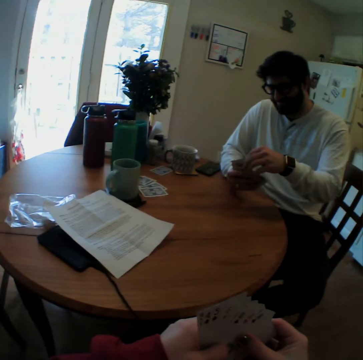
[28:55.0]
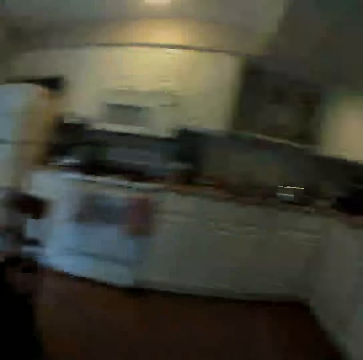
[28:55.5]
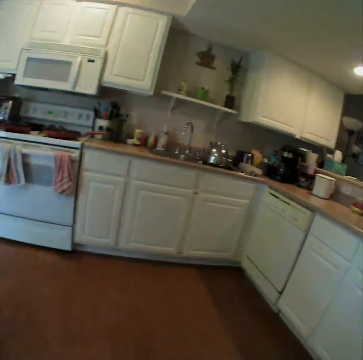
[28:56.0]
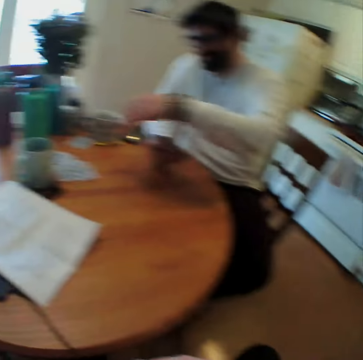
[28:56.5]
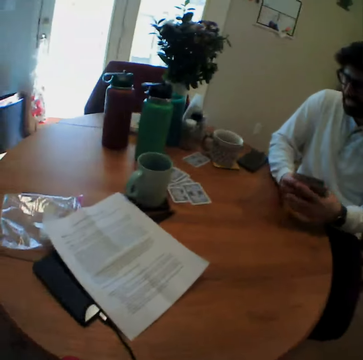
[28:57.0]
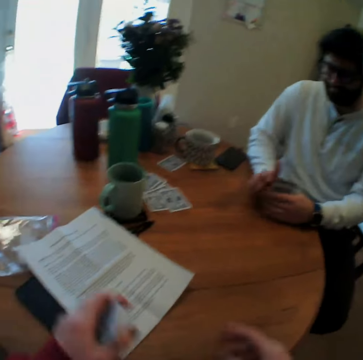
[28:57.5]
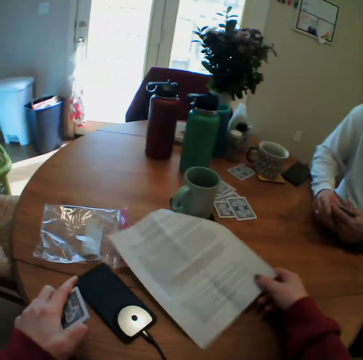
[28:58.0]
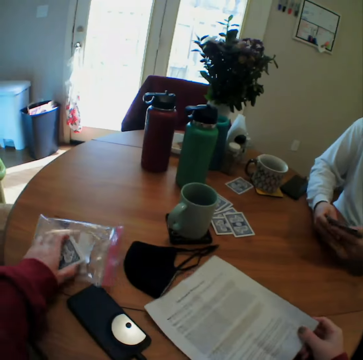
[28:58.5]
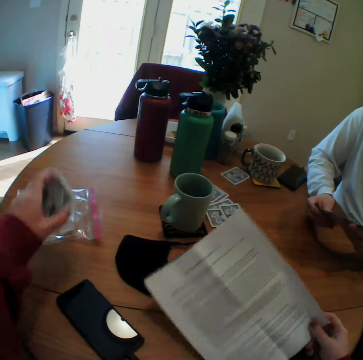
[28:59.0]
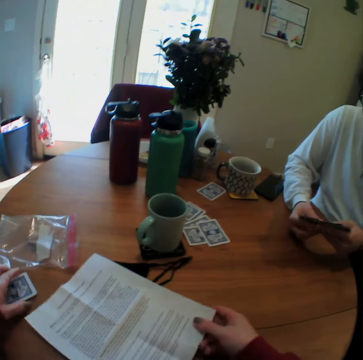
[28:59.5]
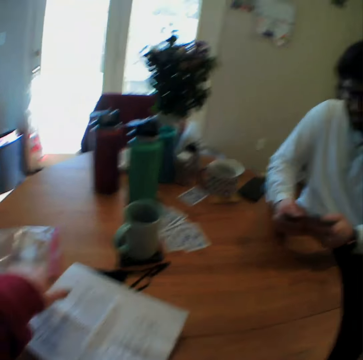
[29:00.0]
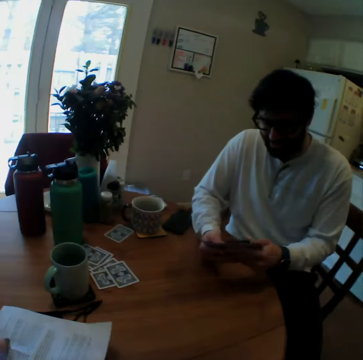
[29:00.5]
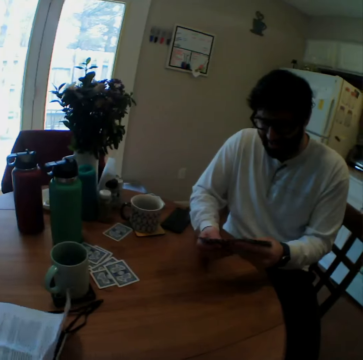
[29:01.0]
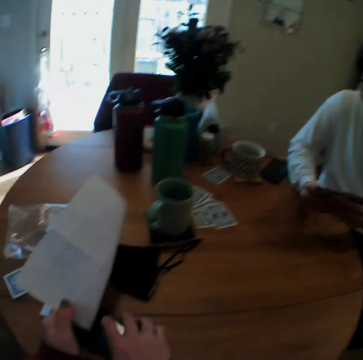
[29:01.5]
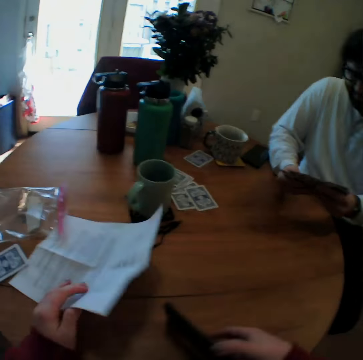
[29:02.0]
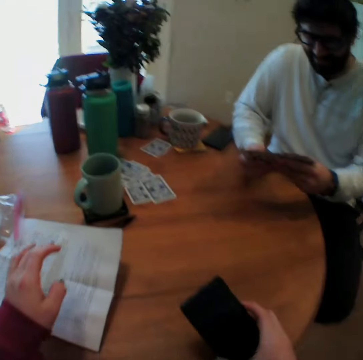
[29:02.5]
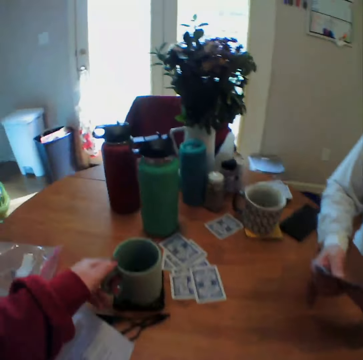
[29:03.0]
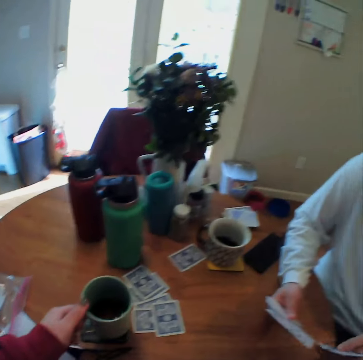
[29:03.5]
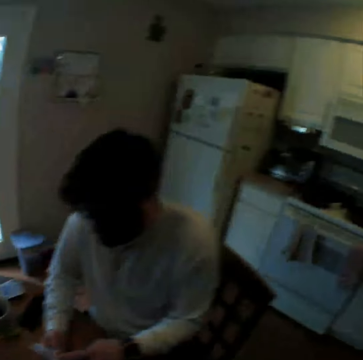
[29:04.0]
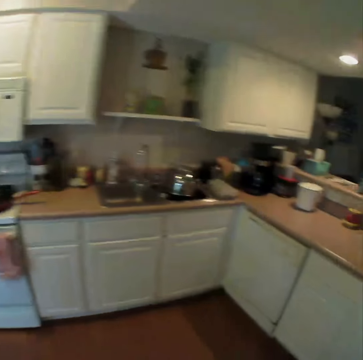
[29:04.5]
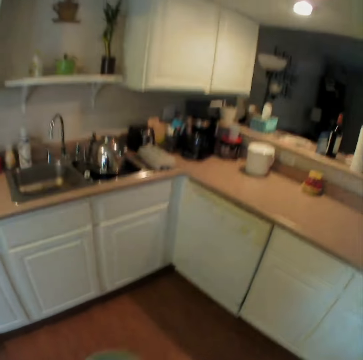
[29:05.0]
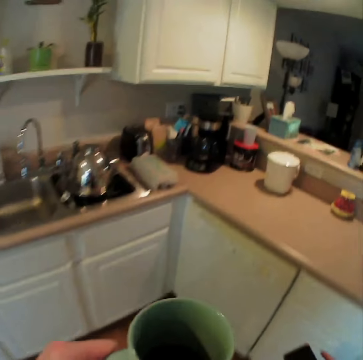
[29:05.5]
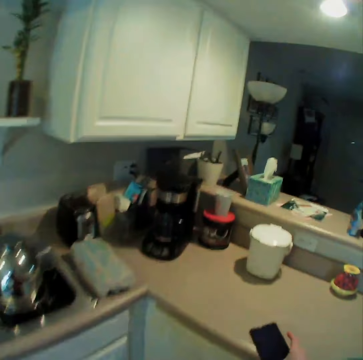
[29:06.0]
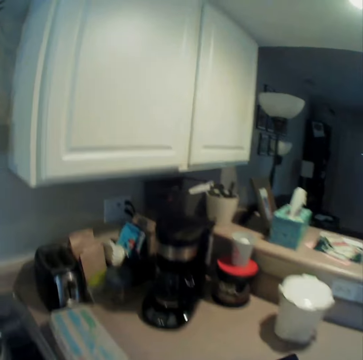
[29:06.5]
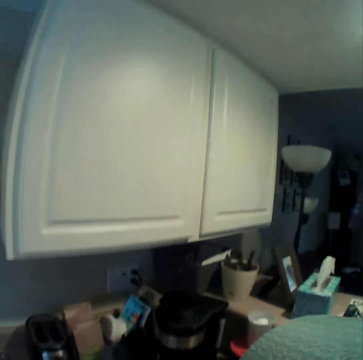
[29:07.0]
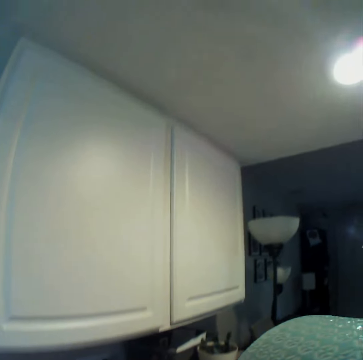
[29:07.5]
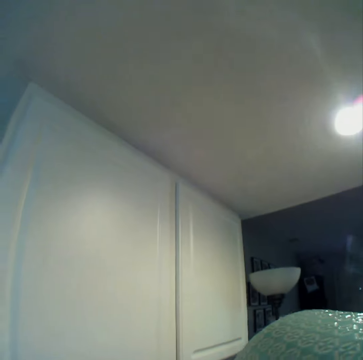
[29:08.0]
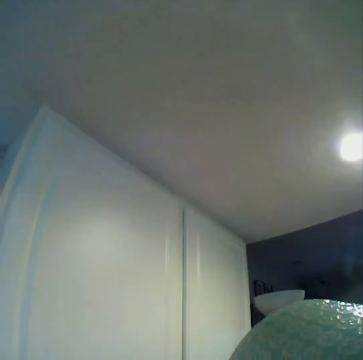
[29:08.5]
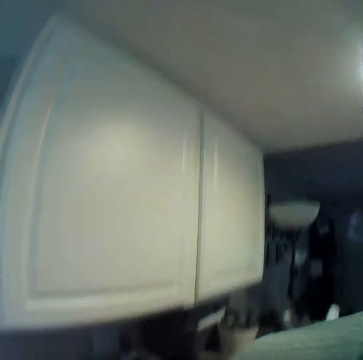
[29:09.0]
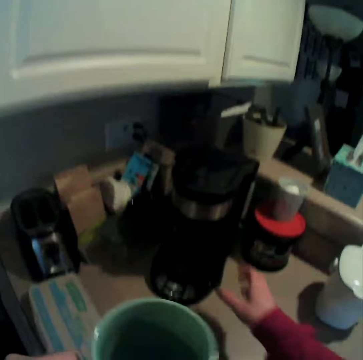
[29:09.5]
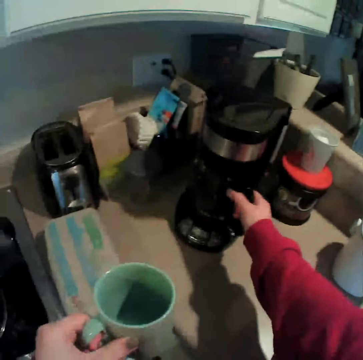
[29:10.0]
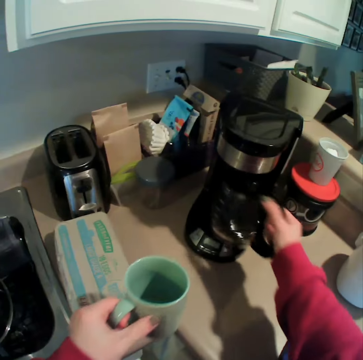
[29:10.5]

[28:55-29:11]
The camera wearer looks around. They speak. They move a booklet on the table. They pick up the booklet. They move a polythene bag on the table. They push a paper. They put play cards on the table. They bend the booklet. They pick up a phone. They take a cup. They walk towards a kitchen counter. They sip a drink from the cup. They lower the cup.

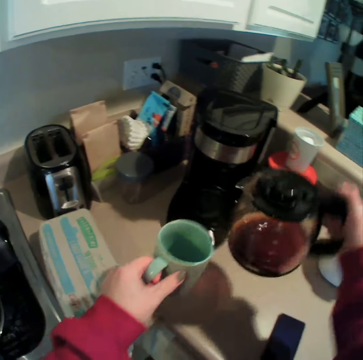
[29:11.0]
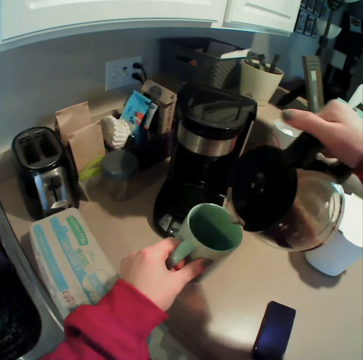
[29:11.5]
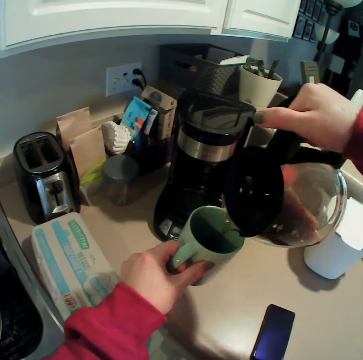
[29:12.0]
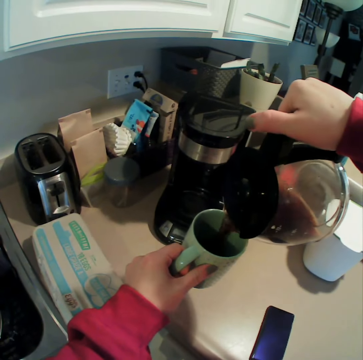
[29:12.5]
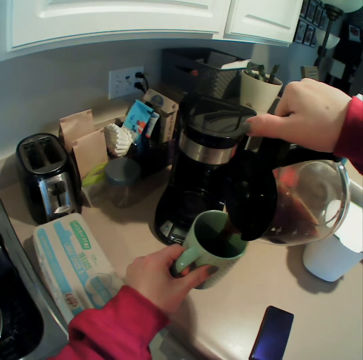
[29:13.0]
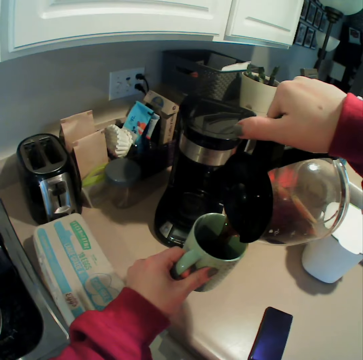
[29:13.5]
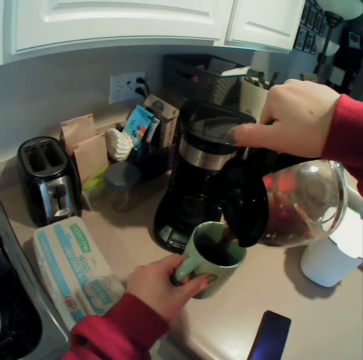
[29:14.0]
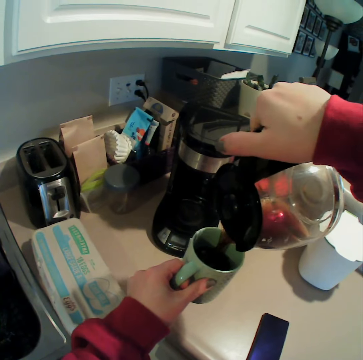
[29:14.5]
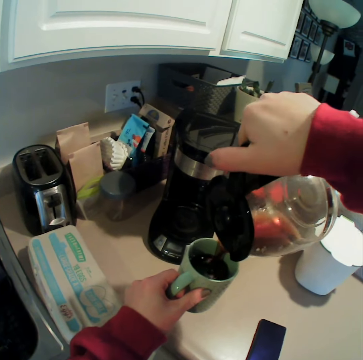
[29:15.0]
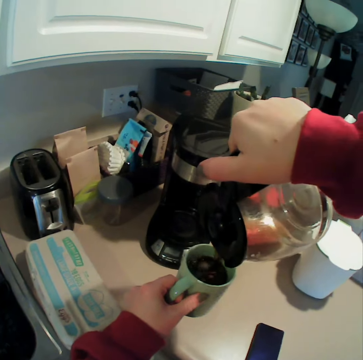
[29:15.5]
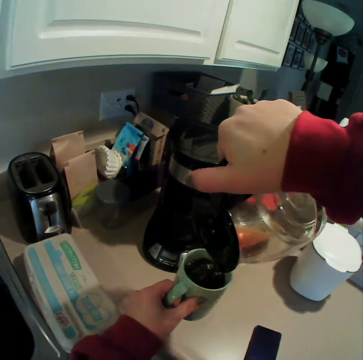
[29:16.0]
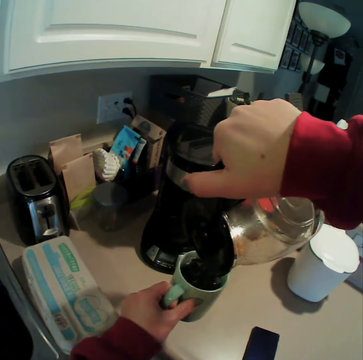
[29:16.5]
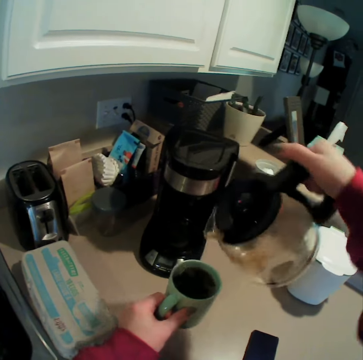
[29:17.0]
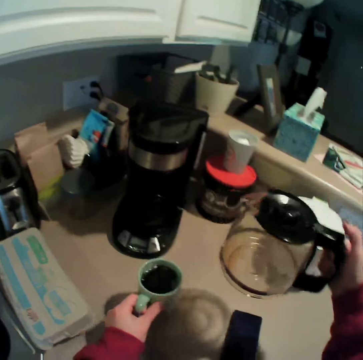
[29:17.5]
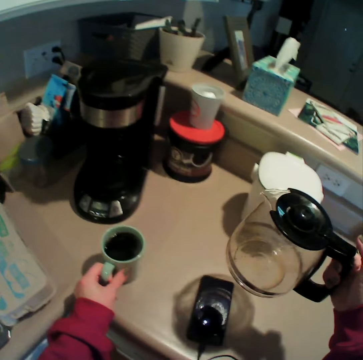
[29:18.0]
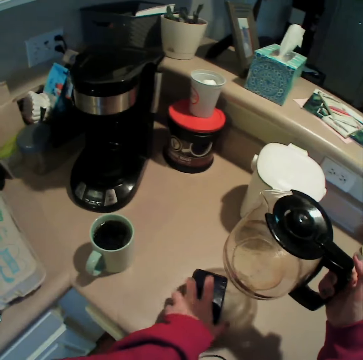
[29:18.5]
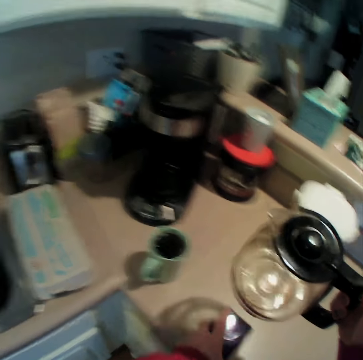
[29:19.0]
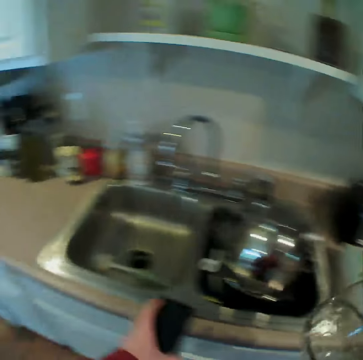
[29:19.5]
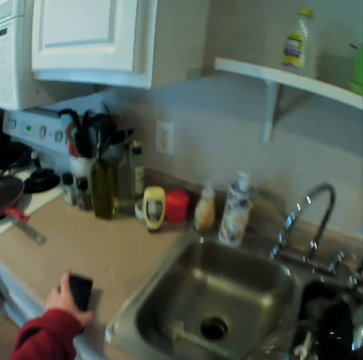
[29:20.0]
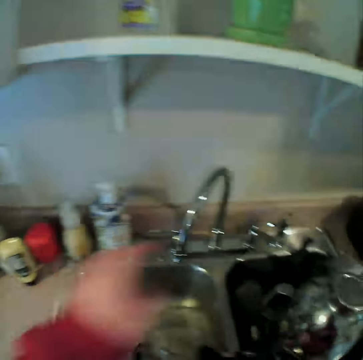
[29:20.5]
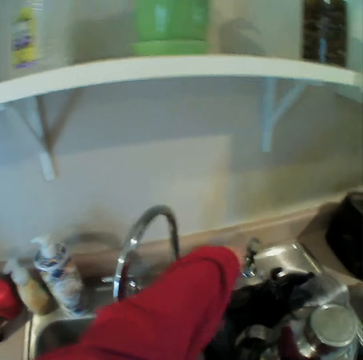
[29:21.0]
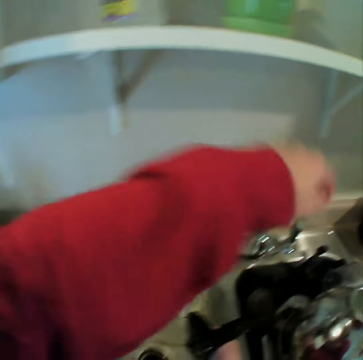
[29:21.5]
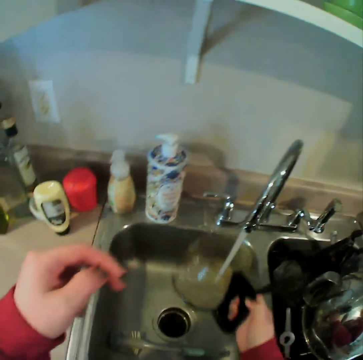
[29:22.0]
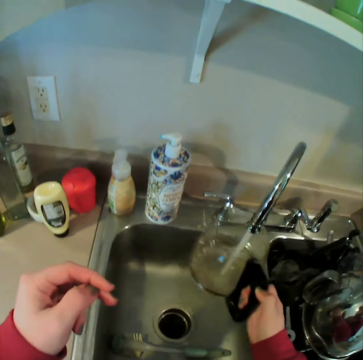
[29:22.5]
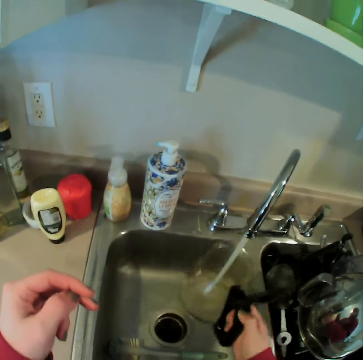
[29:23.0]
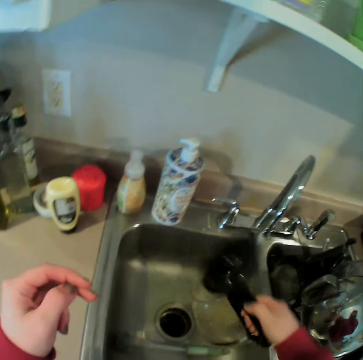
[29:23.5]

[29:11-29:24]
The camera wearer picks up a kettle. They pour coffee or tea in a cup. They speak. They put the cup on the kitchen slab. They take the phone. They carry the kettle and walk to a sink. They put the phone on the kitchen slab. They open the tap. They put water in the kettle. They rinse the kettle. They shake the kettle.

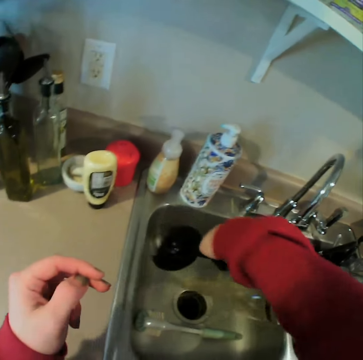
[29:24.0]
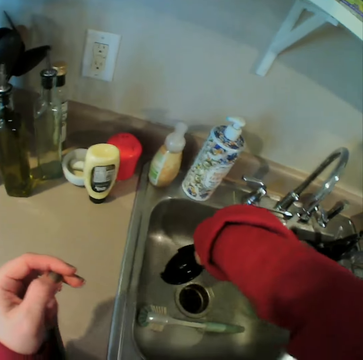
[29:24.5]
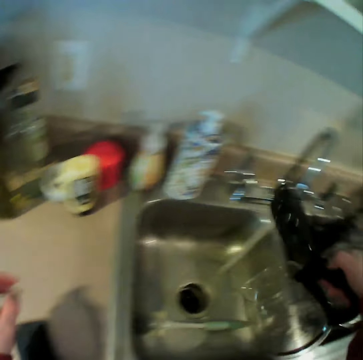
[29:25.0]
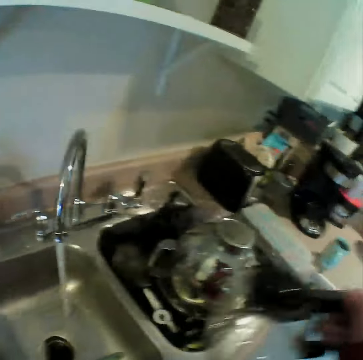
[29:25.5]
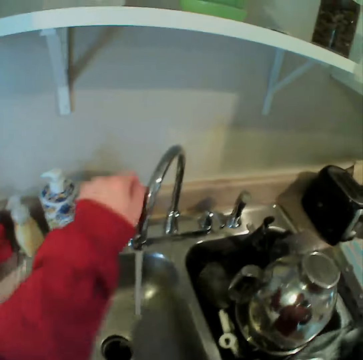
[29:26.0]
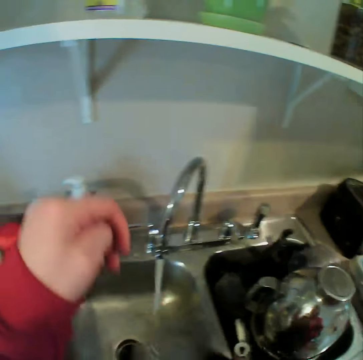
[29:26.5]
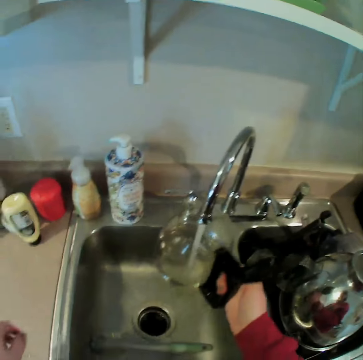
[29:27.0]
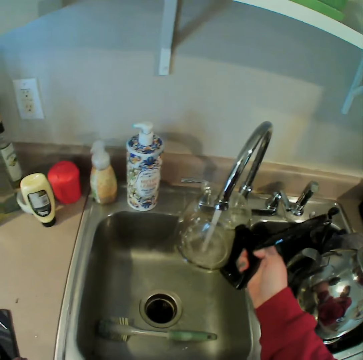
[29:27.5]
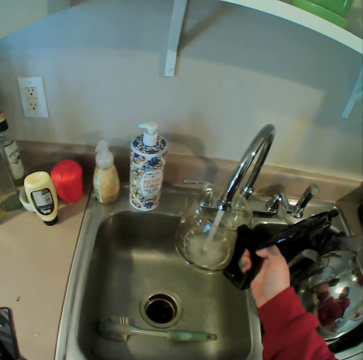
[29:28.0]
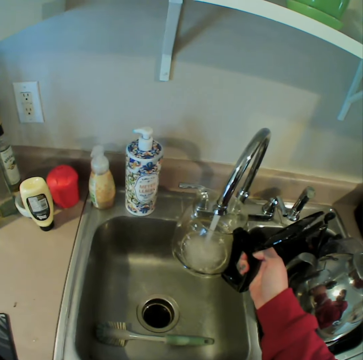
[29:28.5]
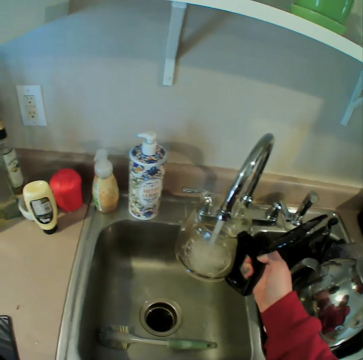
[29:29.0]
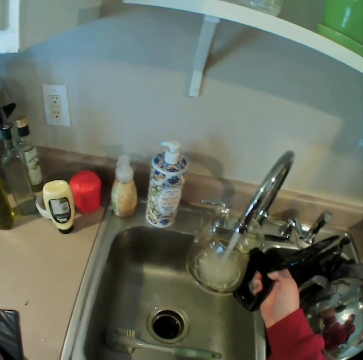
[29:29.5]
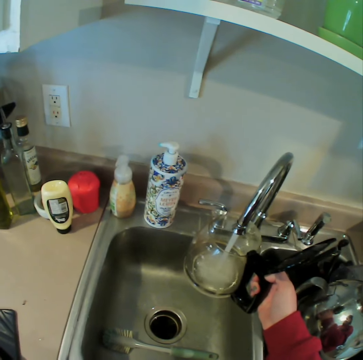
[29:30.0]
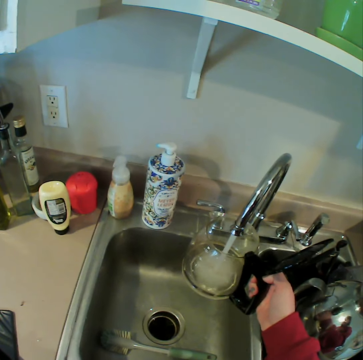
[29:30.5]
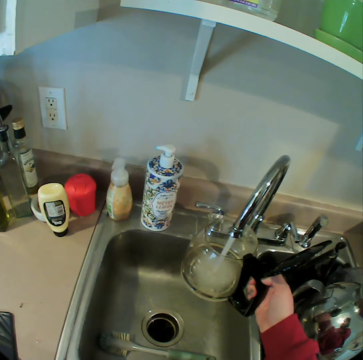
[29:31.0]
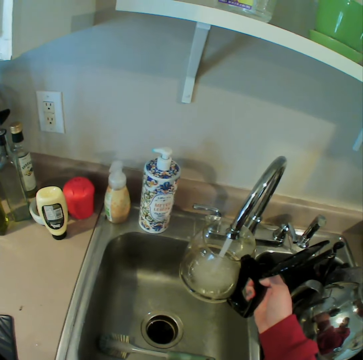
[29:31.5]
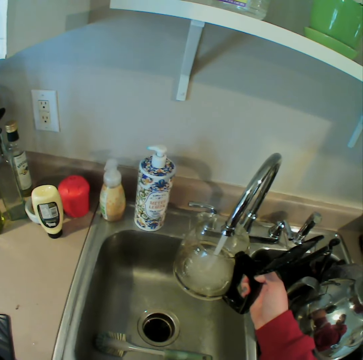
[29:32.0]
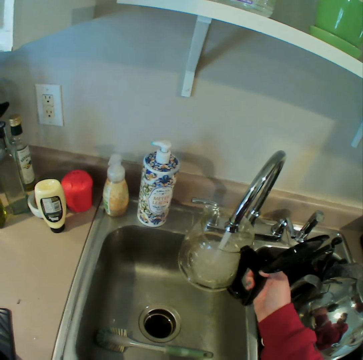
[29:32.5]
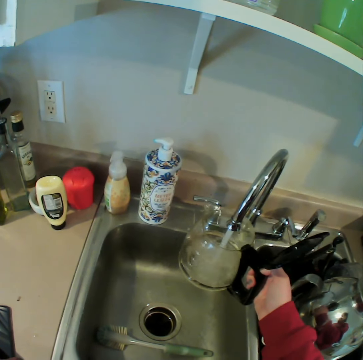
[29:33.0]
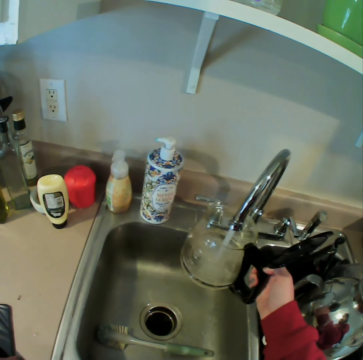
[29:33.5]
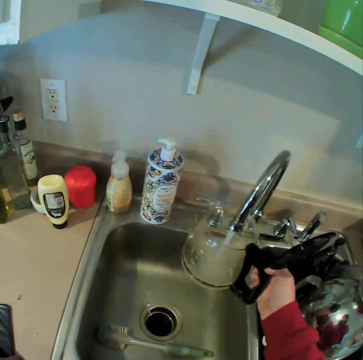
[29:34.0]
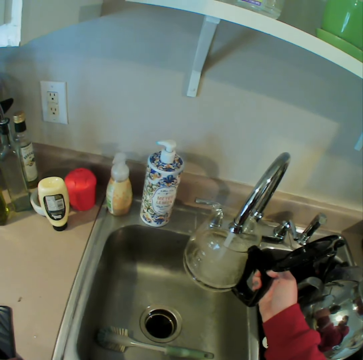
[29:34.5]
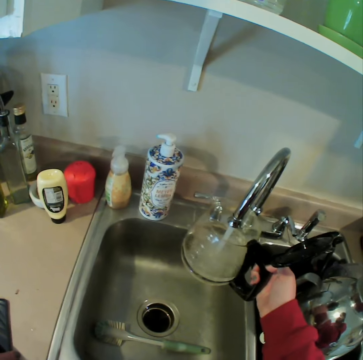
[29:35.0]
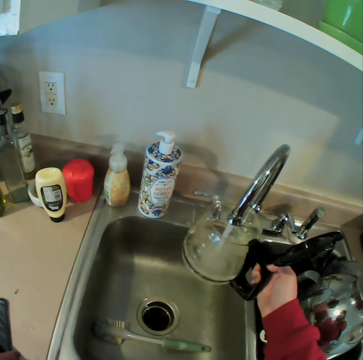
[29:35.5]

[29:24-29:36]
The camera wearer pours water in the sink. They put water in the kettle. They speak.
